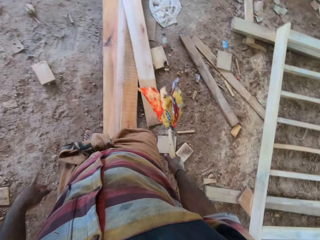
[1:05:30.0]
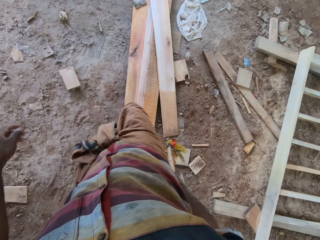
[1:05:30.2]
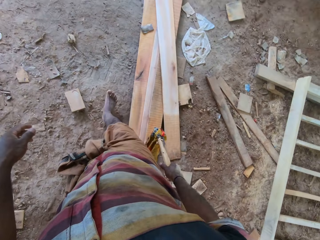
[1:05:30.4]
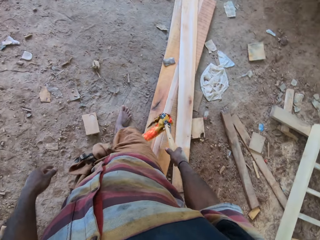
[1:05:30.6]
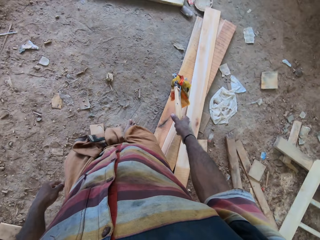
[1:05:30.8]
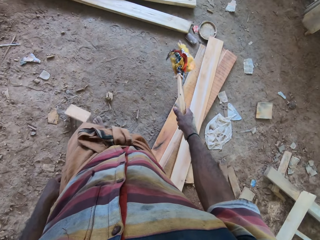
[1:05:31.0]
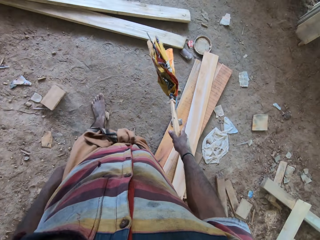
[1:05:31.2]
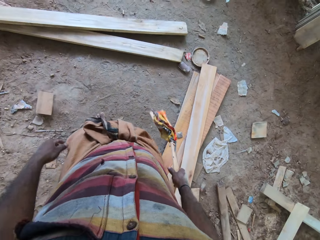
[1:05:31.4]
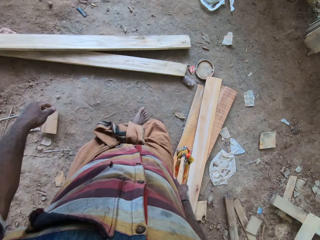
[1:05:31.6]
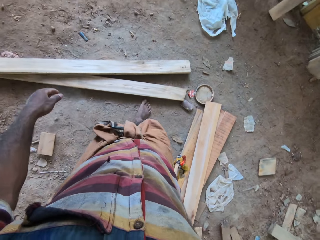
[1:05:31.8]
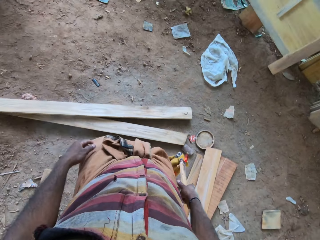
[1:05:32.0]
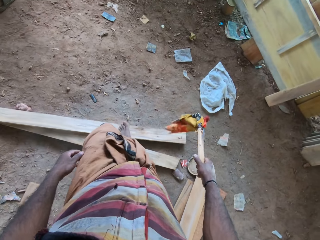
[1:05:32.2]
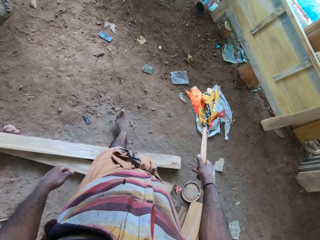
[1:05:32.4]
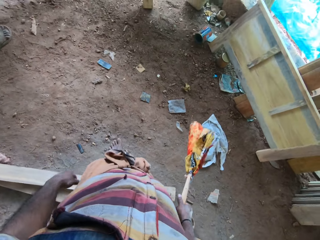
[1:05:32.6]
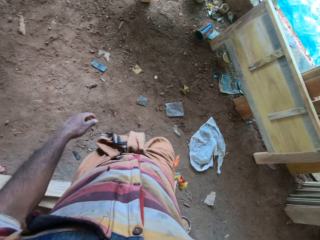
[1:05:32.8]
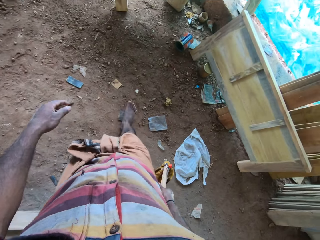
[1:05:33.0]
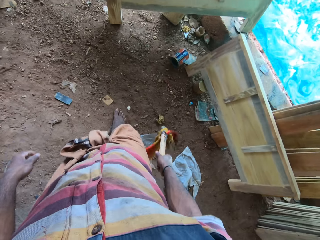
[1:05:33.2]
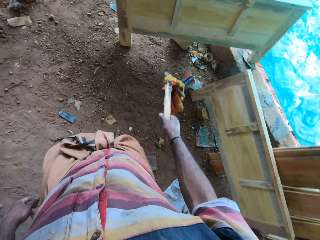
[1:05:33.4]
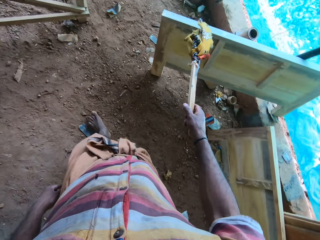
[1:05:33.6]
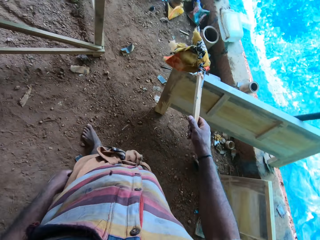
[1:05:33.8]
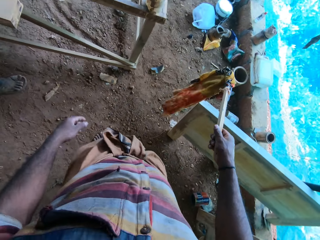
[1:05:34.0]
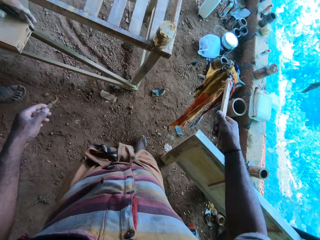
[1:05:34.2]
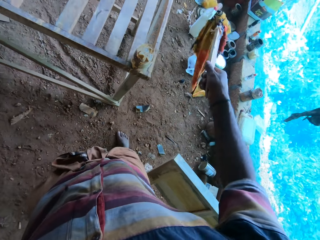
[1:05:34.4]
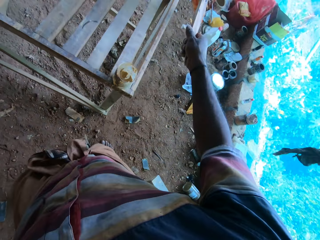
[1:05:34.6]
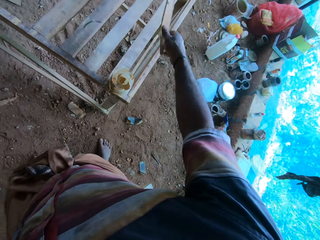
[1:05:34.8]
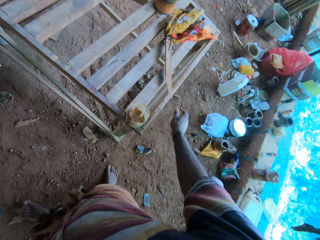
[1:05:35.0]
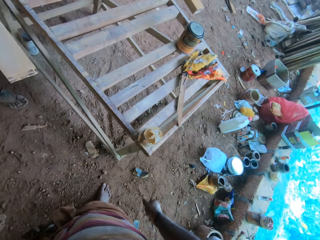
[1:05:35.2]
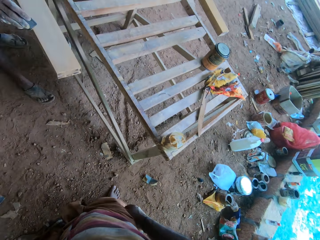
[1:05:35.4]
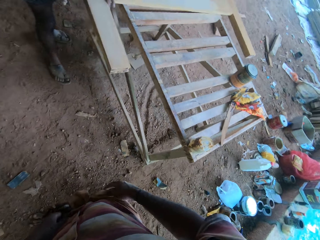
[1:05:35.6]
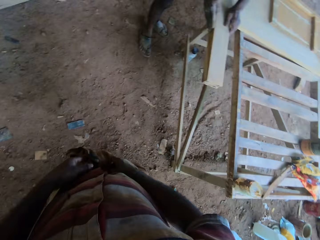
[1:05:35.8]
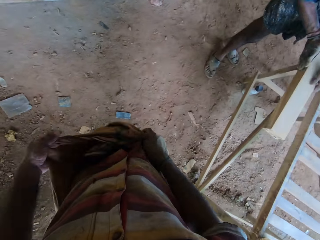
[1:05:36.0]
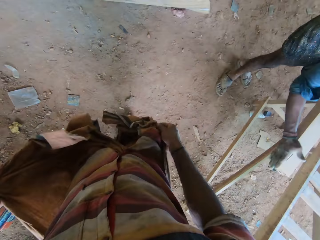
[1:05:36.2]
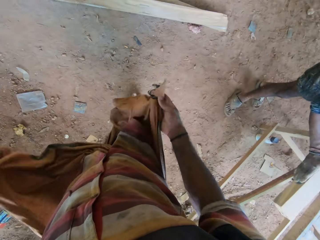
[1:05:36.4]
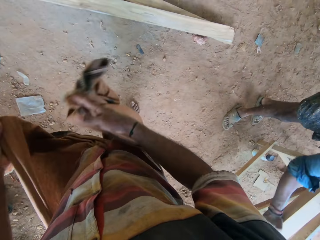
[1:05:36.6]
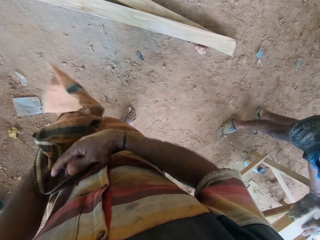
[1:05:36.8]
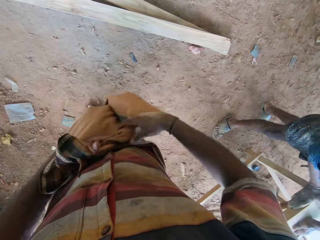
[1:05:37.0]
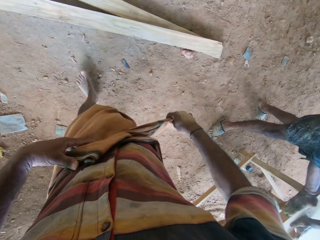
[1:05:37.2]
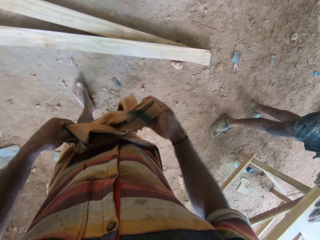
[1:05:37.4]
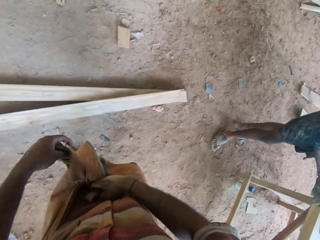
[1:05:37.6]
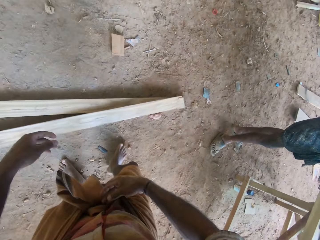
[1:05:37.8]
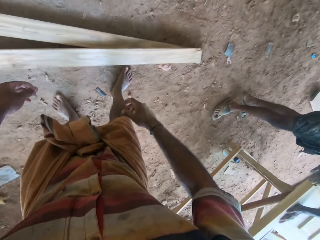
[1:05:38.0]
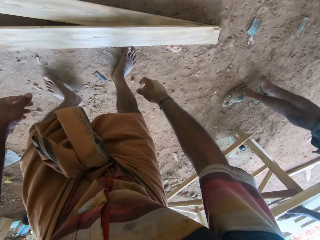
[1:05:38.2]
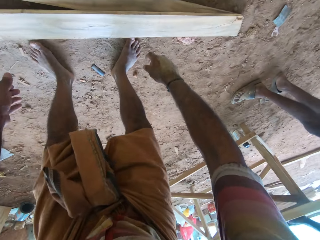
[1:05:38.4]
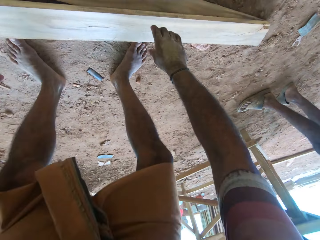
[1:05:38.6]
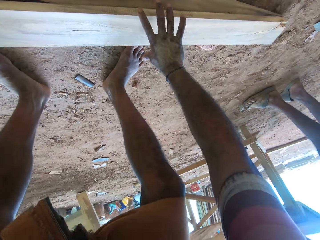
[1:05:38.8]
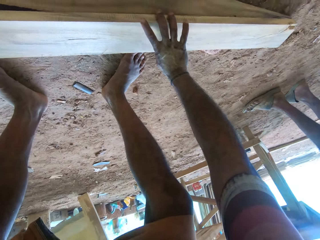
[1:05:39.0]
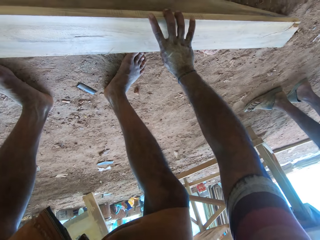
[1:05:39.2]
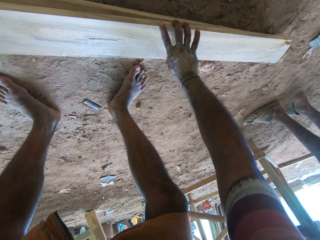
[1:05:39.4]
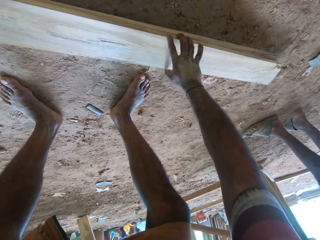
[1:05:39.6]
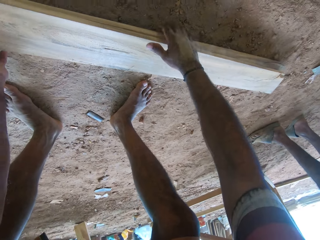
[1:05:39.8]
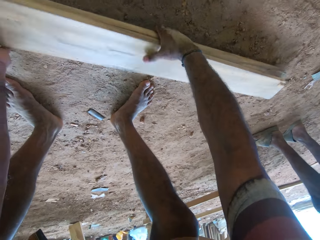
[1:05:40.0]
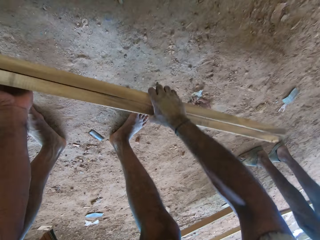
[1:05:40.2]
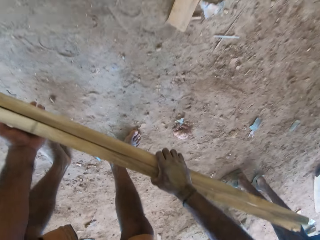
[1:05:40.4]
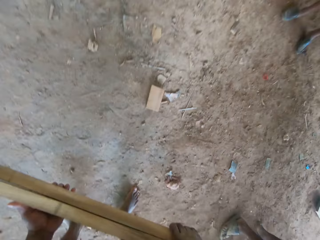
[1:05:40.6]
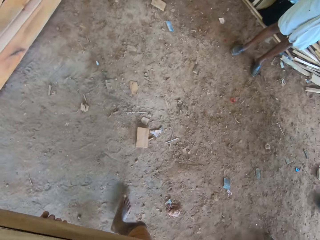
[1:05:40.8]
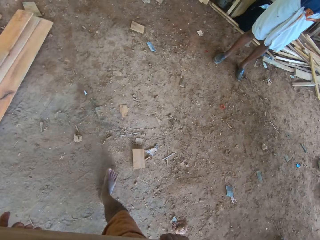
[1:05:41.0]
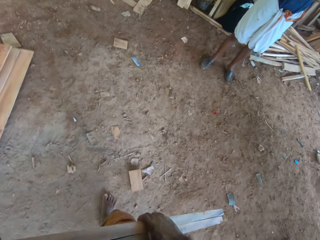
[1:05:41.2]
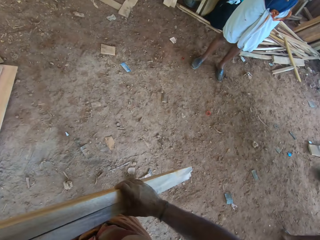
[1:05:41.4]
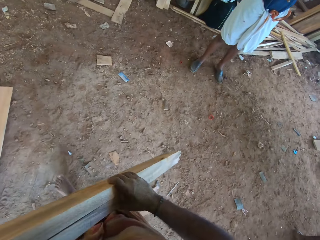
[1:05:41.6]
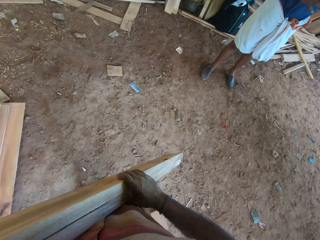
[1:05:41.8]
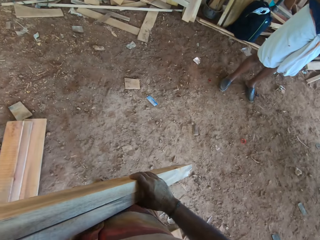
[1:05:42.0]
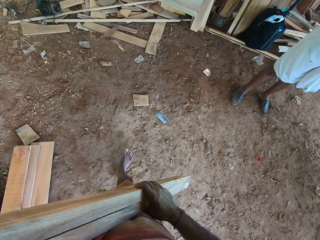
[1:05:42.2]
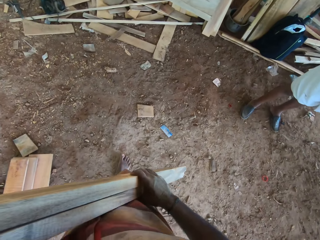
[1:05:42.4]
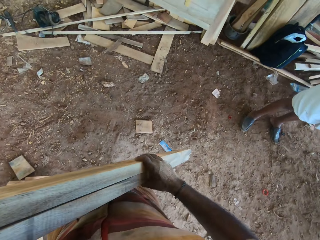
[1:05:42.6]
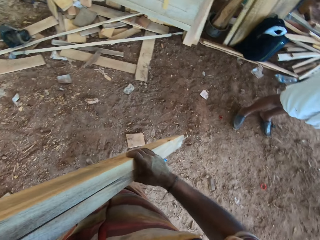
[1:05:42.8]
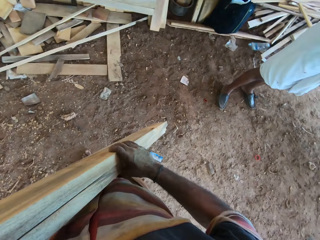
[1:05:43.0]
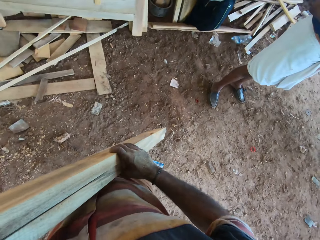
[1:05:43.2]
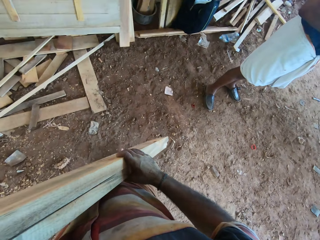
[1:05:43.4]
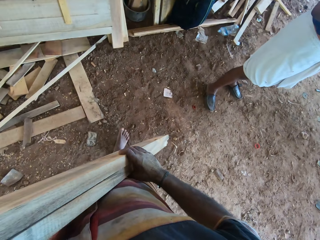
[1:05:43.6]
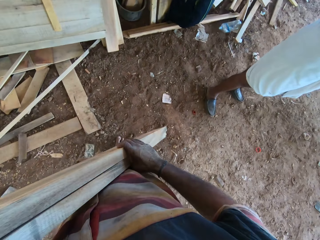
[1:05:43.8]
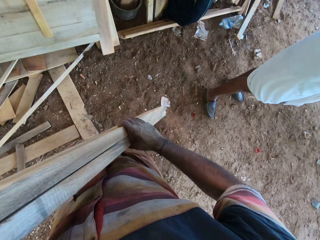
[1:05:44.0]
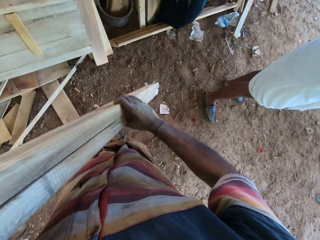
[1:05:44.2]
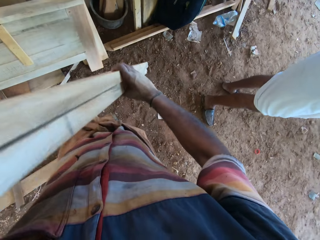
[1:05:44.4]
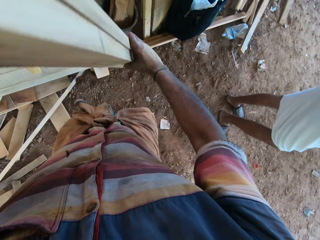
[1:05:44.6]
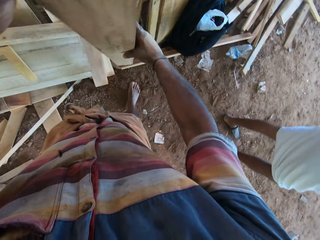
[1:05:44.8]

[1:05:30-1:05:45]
The camera wearer moves. They kick wood. They place an object on the bench. They drop the fly whisk. They hold on the garment and walk around. They tie the garment. They pick up a piece of wood. They walk around.

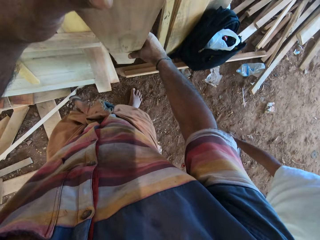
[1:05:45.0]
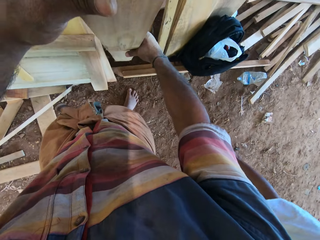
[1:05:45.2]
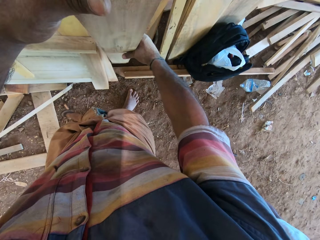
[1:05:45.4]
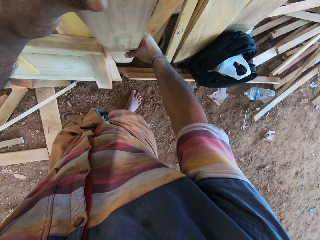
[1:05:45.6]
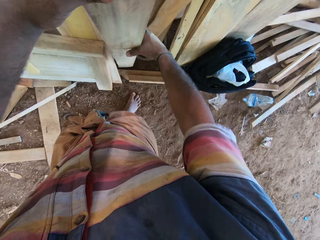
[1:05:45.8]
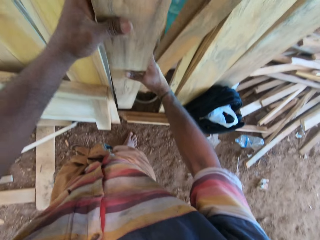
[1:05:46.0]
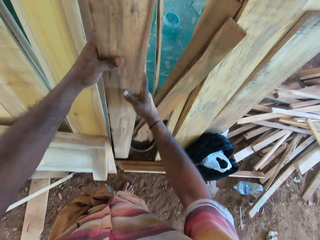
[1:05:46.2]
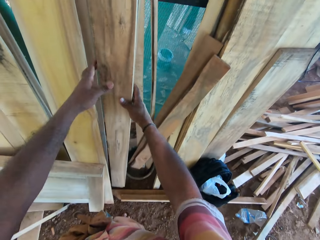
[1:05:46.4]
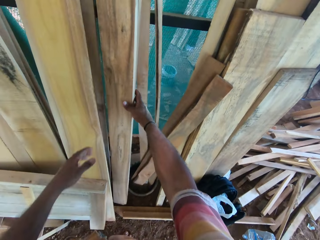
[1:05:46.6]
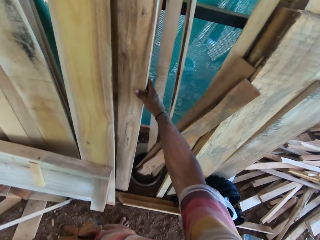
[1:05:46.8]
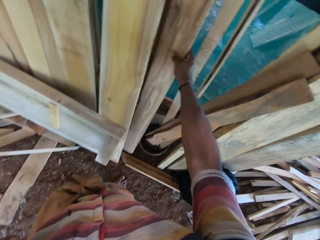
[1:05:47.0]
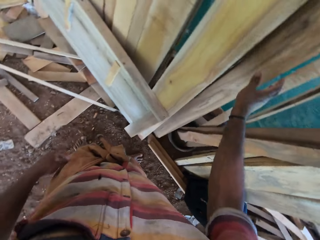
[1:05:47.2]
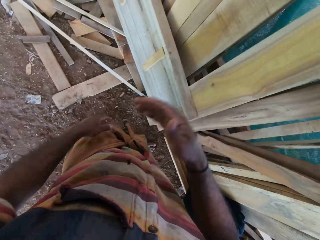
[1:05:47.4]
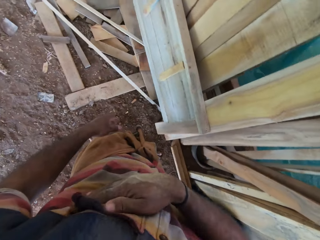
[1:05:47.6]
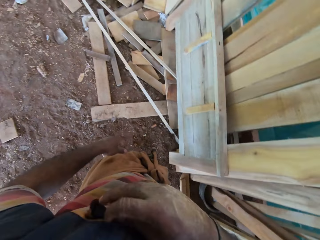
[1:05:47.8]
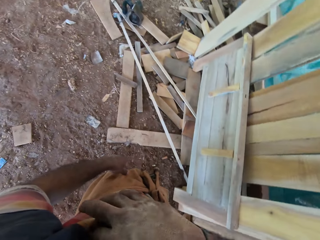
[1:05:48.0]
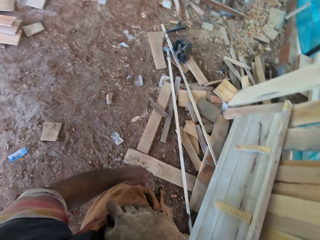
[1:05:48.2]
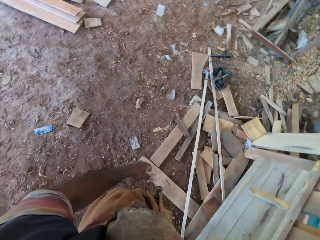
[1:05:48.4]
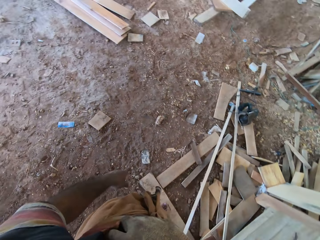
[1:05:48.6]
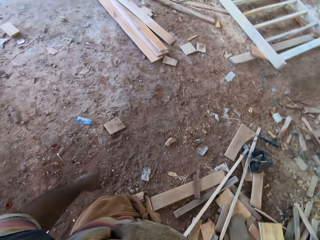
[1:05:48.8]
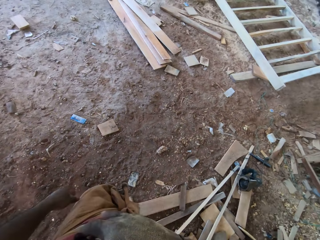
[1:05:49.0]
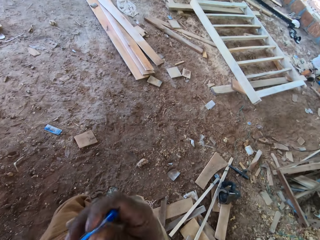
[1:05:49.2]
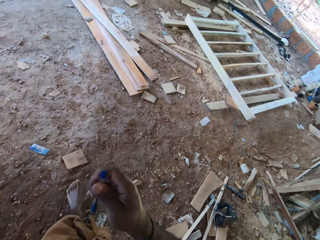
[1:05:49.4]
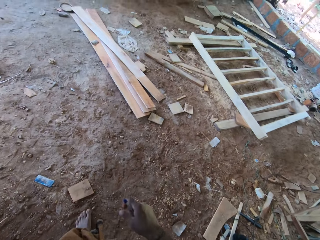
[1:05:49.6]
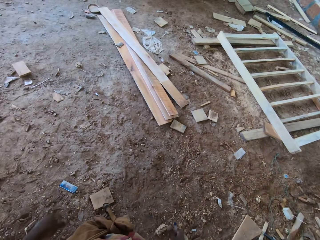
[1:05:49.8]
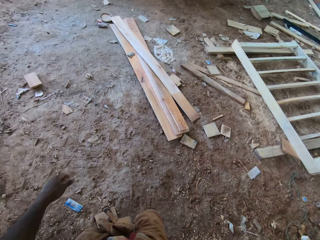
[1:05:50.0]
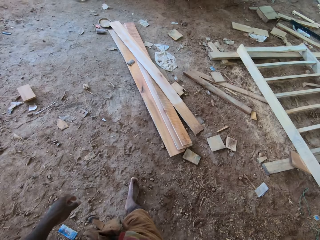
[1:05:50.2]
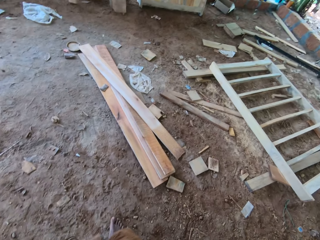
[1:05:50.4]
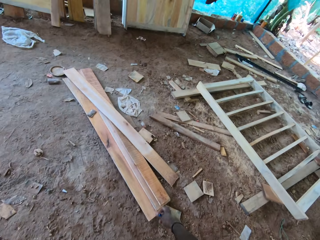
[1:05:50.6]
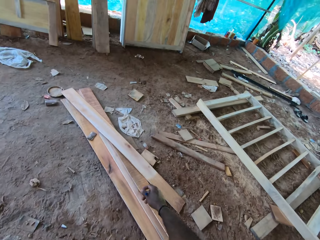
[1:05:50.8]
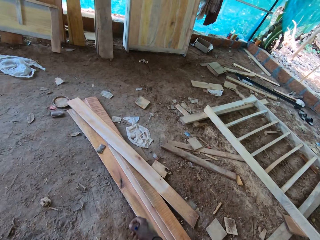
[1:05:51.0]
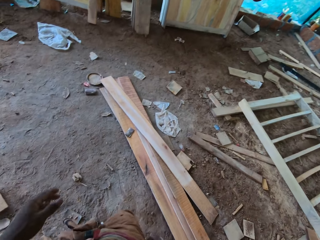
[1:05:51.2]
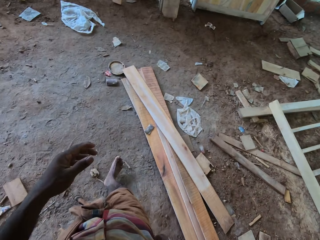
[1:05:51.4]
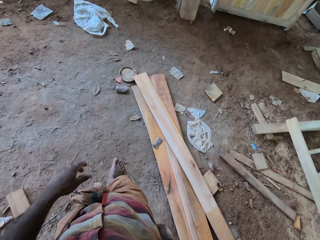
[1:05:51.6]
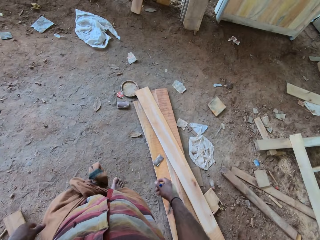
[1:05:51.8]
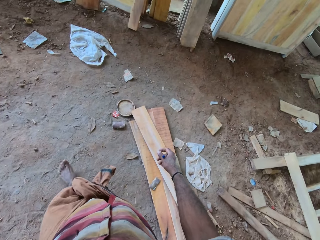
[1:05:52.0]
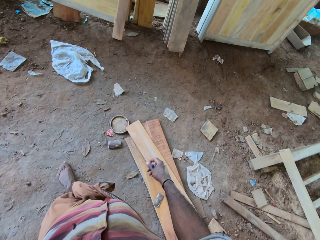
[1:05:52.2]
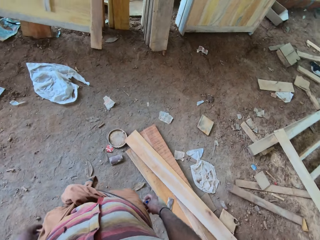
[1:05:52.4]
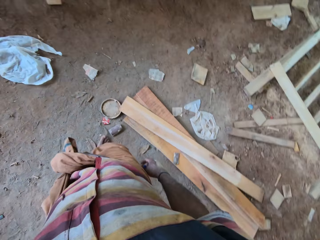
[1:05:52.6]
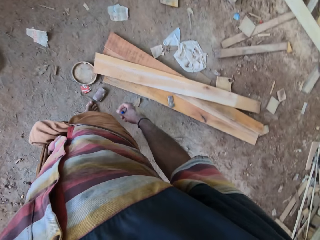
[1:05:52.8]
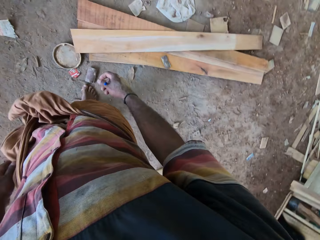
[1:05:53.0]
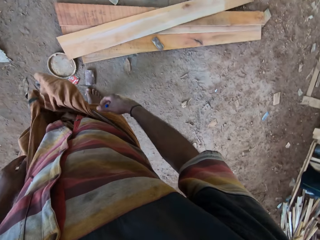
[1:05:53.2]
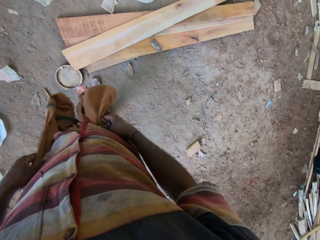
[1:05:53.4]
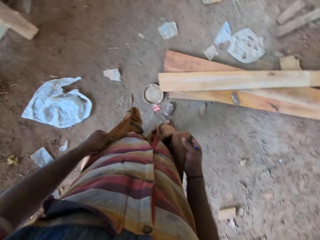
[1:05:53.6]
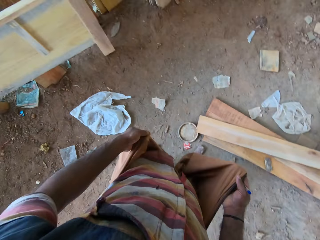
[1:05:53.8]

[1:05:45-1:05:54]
The camera wearer places the wood down. They hold a pen. They take the pen. They walk around the workshop.
